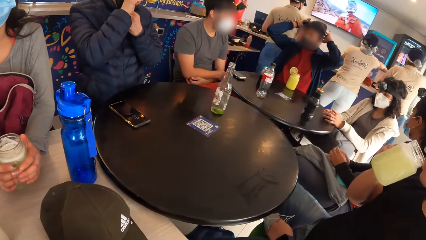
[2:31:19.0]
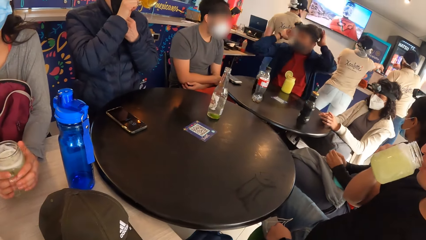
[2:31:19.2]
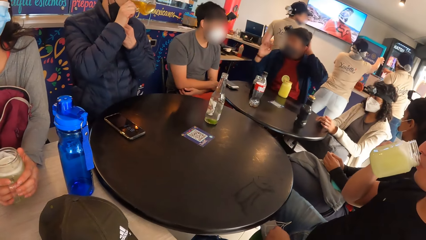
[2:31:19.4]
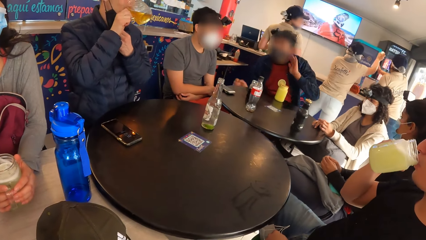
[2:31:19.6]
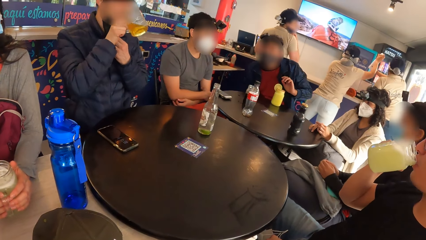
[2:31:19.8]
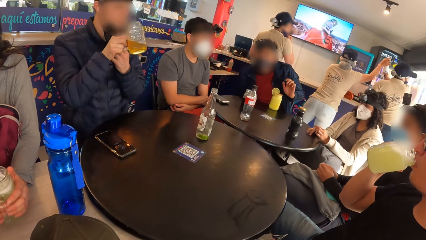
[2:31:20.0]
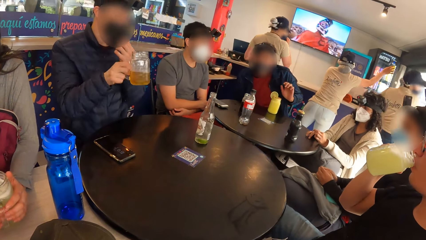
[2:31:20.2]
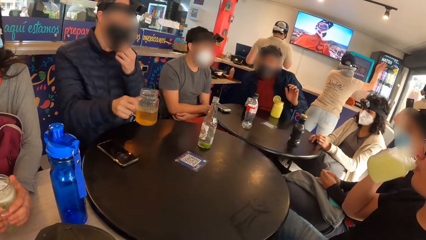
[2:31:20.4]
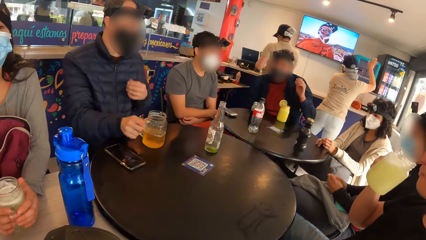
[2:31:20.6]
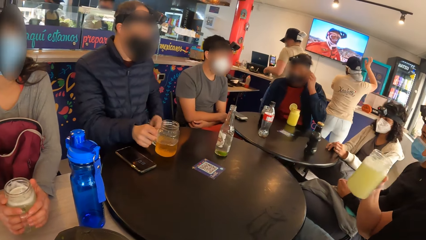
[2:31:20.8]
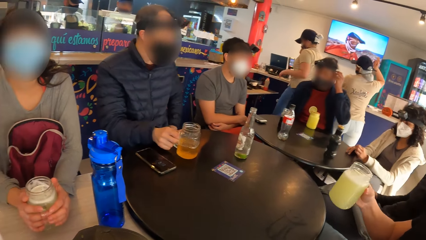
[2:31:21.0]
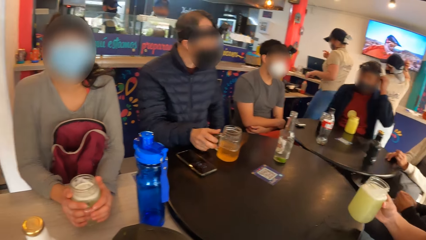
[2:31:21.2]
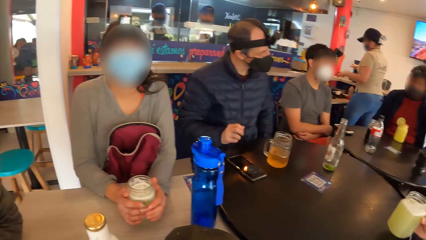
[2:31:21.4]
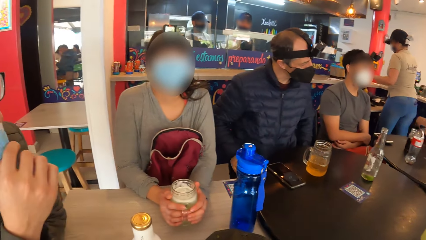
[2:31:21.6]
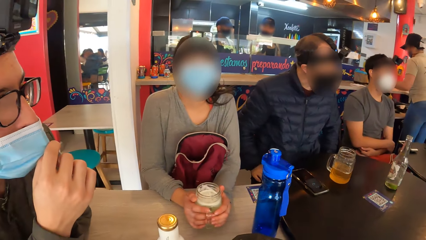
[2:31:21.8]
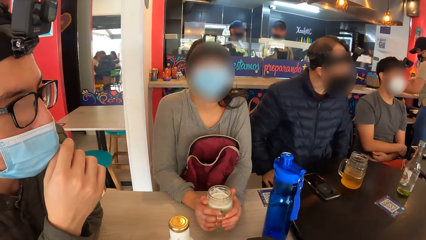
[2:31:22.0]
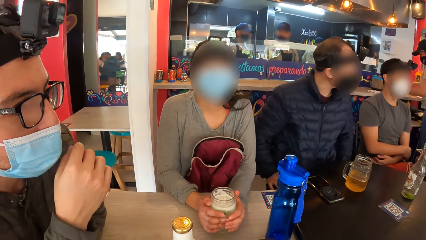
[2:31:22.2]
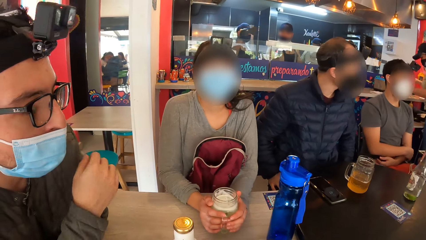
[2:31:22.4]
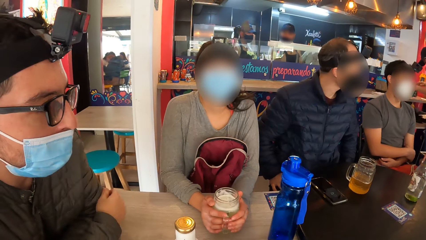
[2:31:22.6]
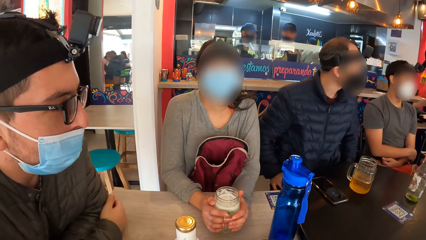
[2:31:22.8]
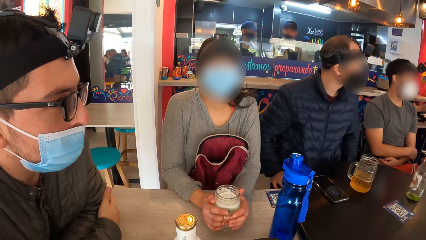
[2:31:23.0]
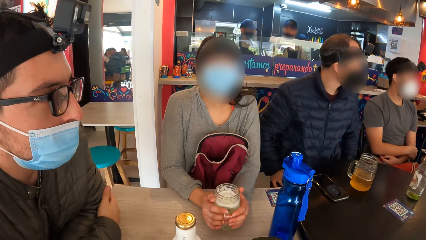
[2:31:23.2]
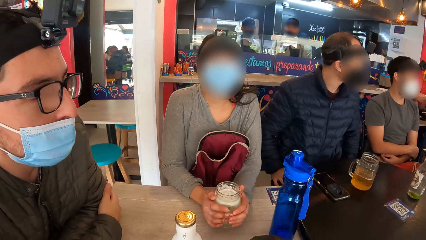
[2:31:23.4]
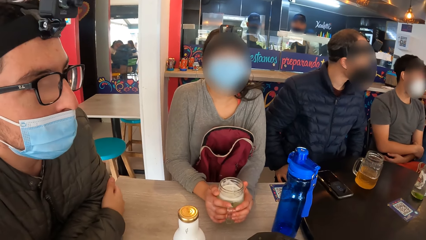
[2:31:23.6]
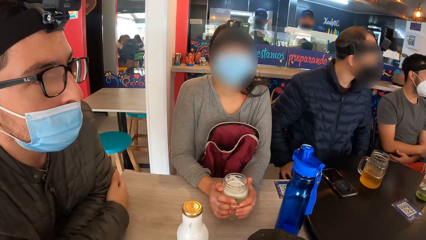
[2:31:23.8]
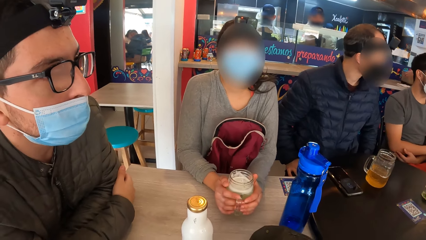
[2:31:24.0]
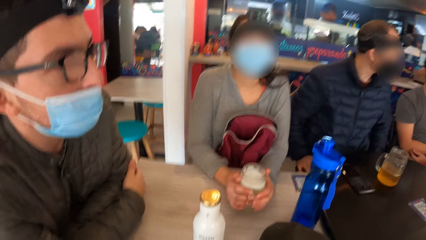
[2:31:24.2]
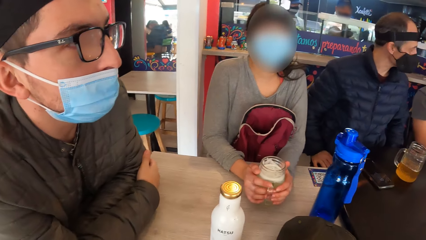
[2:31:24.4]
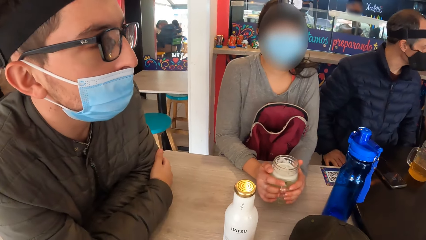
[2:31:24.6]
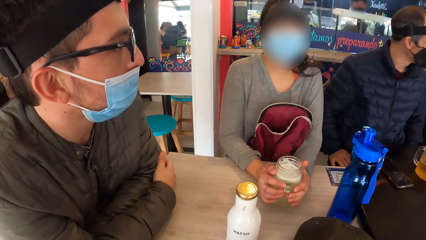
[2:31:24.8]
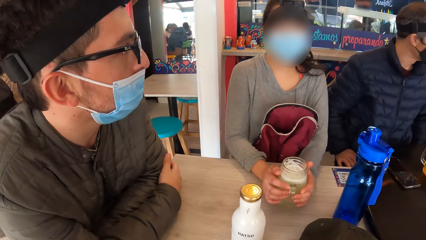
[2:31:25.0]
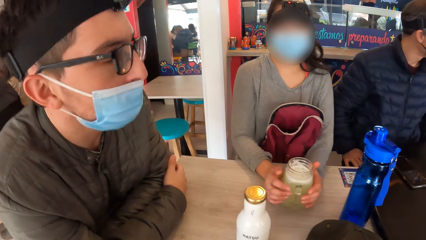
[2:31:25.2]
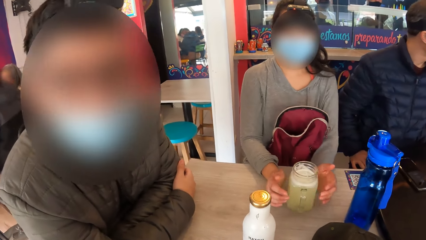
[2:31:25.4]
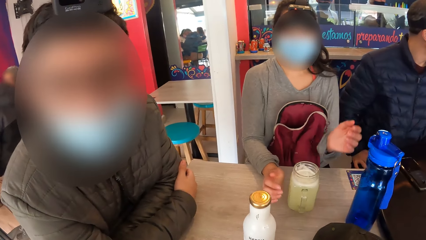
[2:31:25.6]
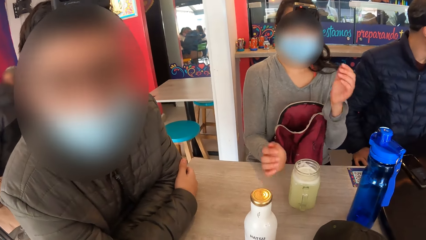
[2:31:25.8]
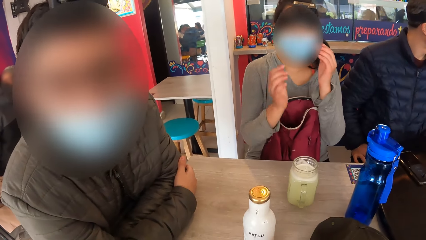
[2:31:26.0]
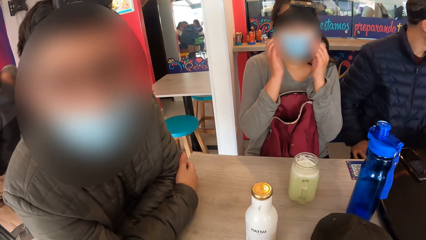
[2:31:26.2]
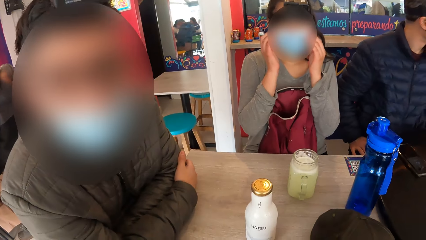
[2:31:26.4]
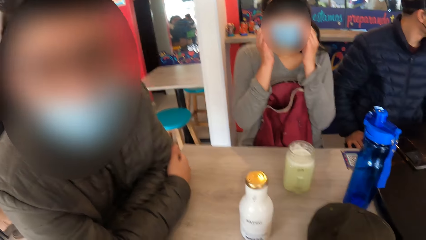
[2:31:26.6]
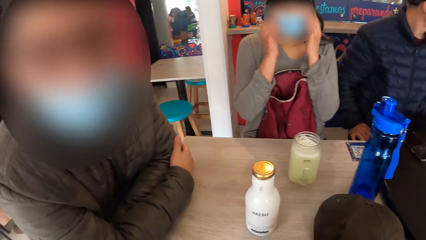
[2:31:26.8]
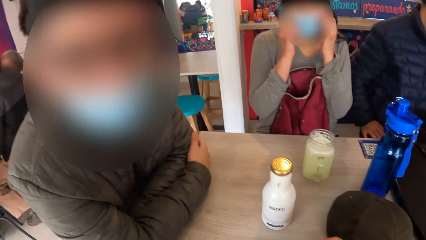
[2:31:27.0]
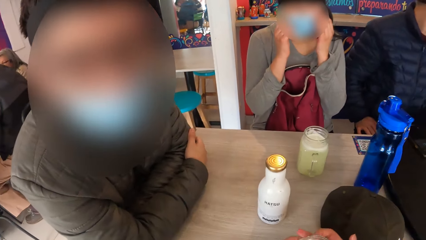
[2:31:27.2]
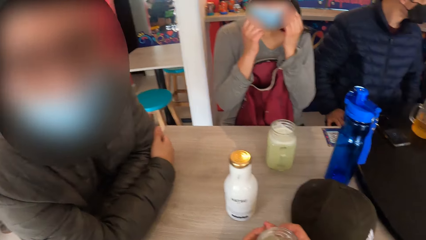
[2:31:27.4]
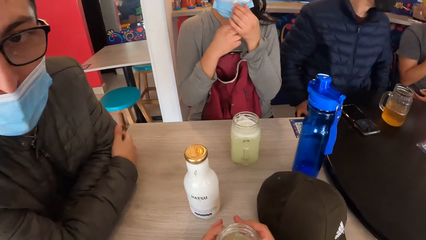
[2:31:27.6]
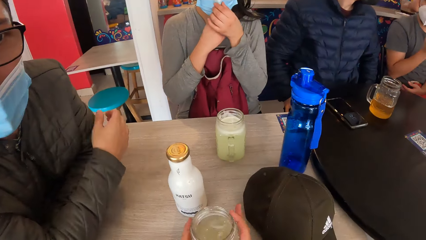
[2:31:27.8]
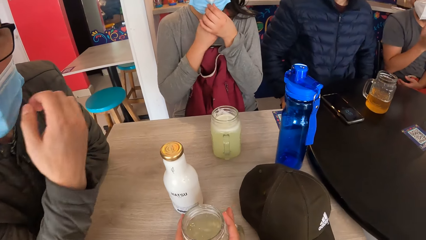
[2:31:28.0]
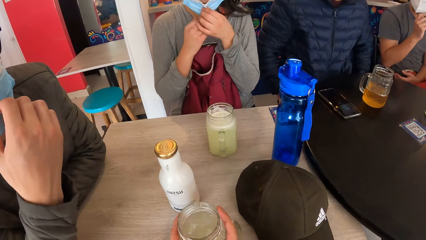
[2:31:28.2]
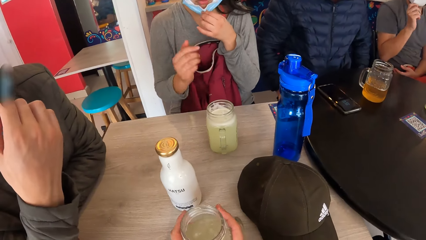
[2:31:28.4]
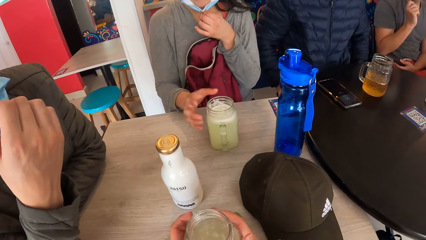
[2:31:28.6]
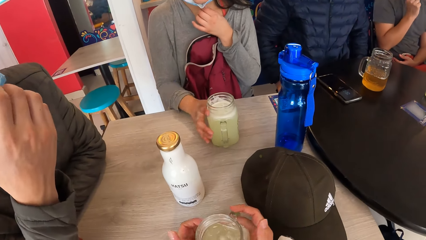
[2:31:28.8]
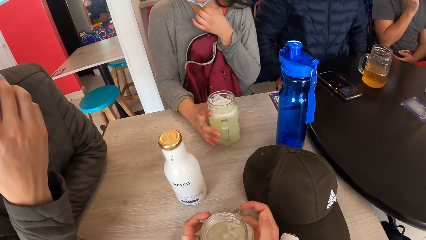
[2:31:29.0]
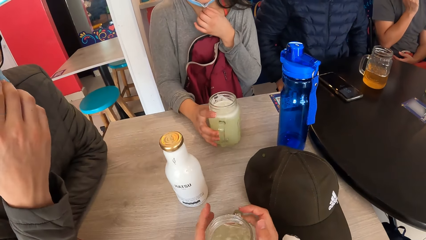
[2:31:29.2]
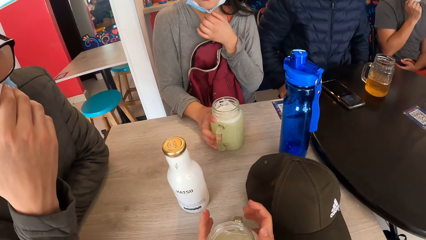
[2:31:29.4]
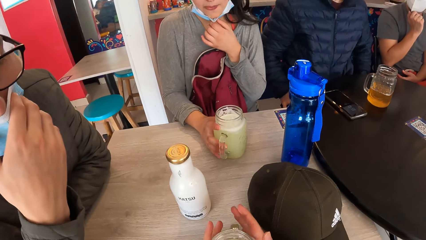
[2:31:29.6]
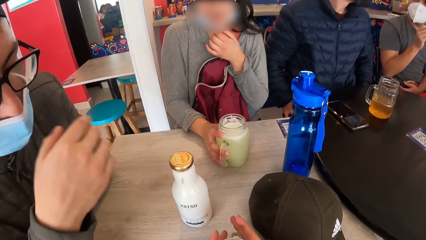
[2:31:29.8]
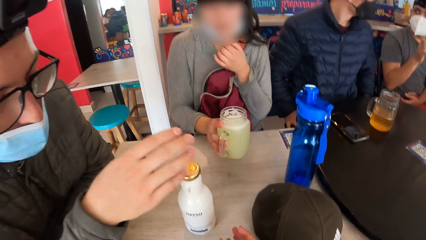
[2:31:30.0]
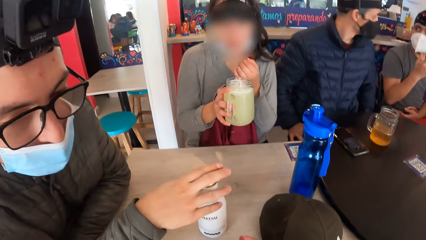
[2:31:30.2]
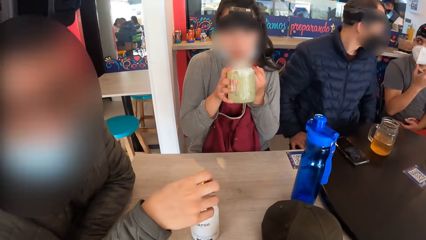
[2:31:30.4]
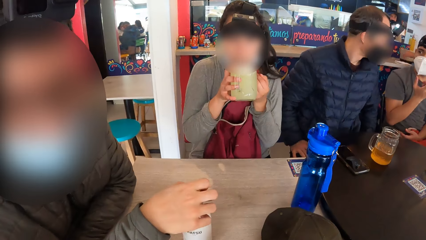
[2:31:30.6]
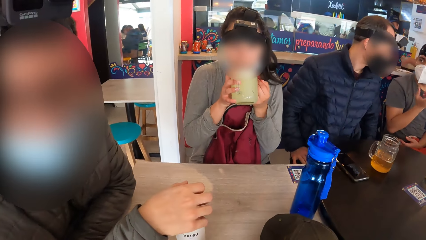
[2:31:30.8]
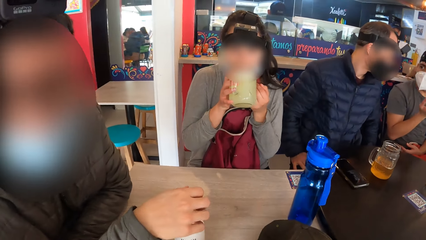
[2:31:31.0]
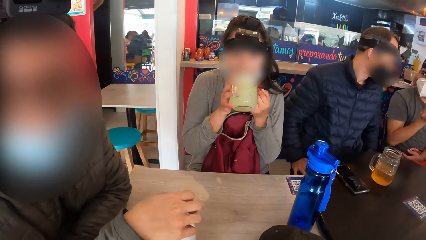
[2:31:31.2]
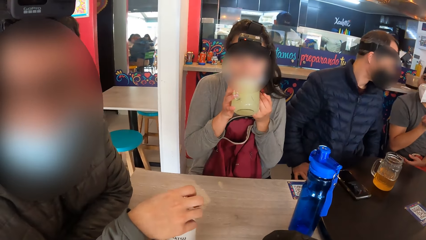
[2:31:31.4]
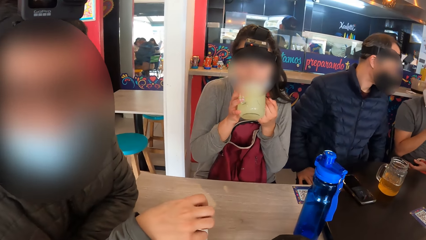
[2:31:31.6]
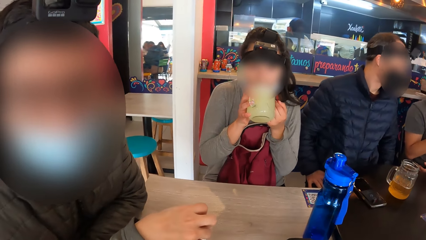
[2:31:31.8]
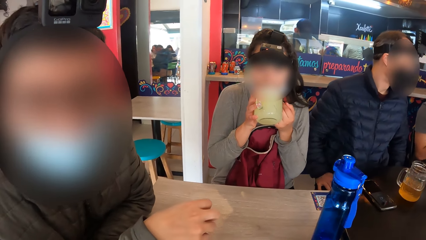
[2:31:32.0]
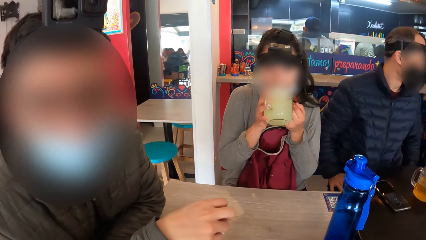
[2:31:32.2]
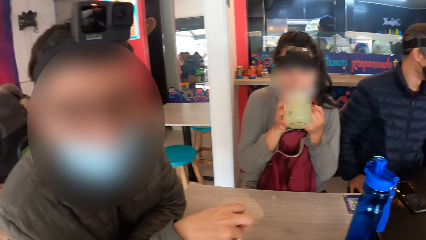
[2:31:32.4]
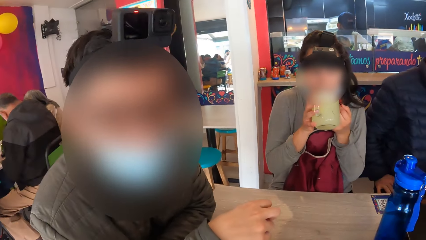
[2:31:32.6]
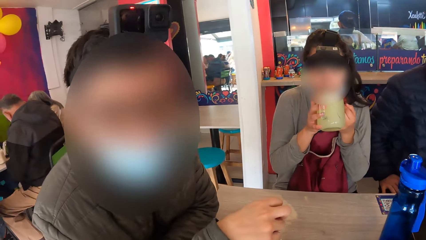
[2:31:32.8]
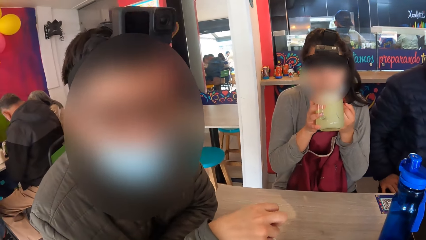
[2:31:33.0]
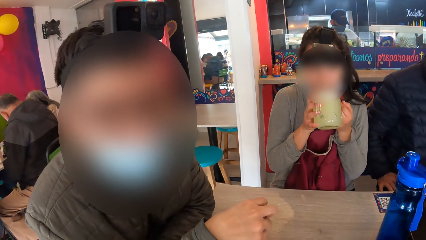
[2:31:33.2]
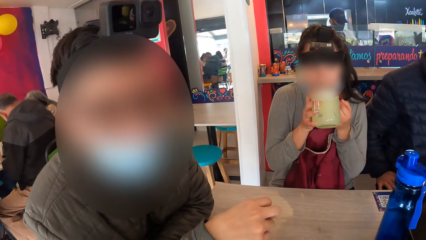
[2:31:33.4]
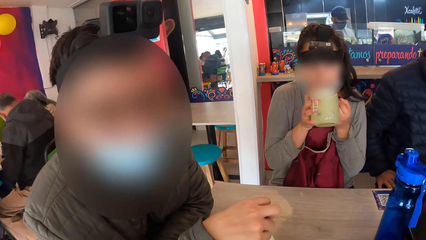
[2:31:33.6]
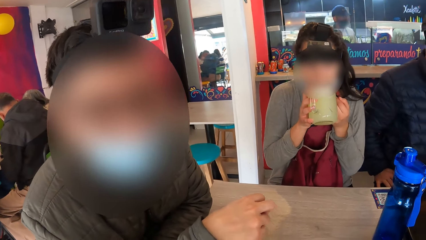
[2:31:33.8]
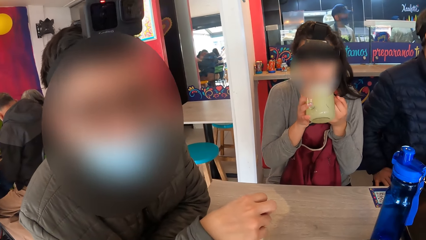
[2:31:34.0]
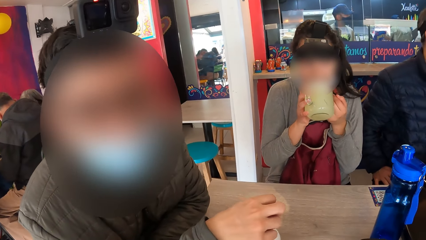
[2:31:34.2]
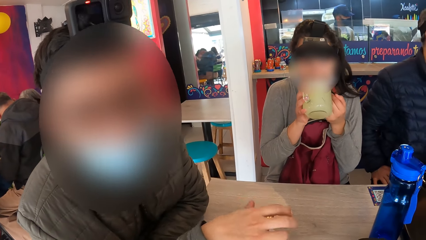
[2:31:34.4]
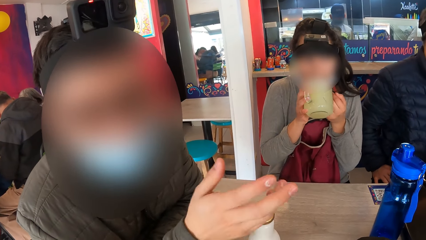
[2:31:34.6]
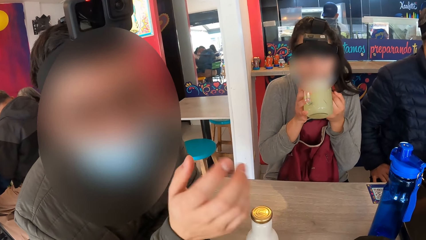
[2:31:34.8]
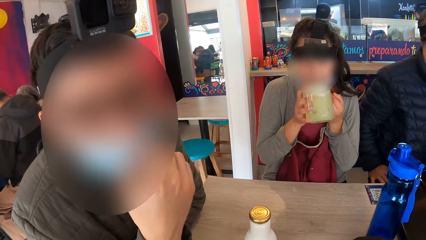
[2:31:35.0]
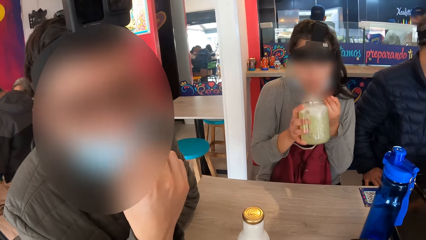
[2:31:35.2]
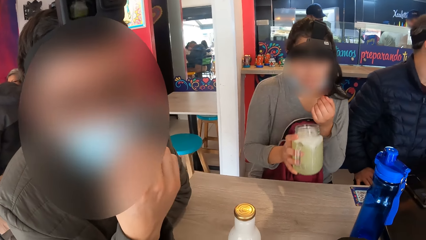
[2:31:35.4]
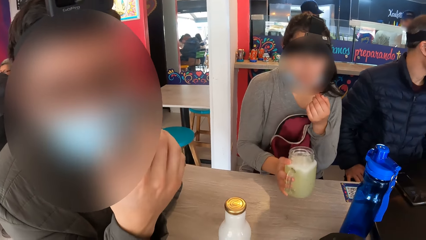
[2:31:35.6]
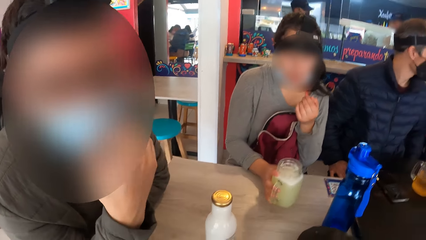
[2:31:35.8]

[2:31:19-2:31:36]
A woman drinks from a cup in her right hand. A man drinks something. Another man drops the cup on the table with his right hand. The camera wearer looks around the room. A third man interacts with the camera wearer. Another woman adjusts the nose mask on her face with both hands, and lifts her hands. Another man puts on the mask. The second woman lifts the cup from the table with her right hand. The second man interacts with another man. The second woman drinks from the cup in her right hand. The man with the mask holds the bottle, nods his head and gestures out.
